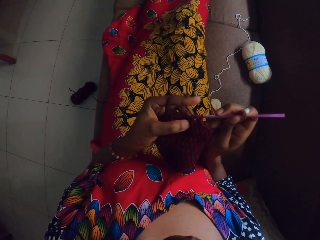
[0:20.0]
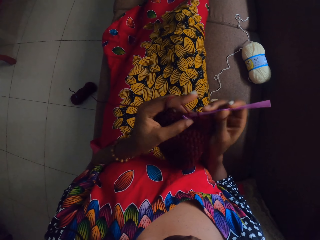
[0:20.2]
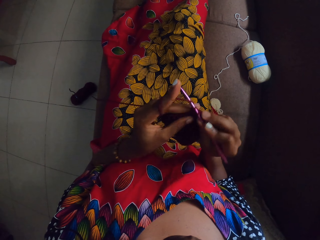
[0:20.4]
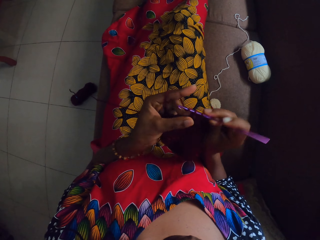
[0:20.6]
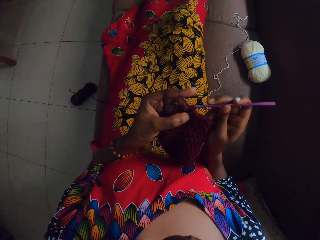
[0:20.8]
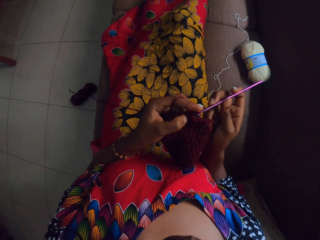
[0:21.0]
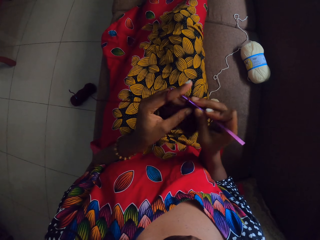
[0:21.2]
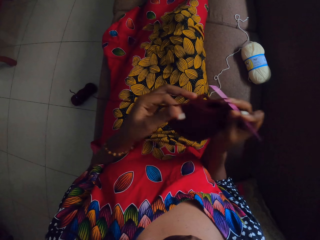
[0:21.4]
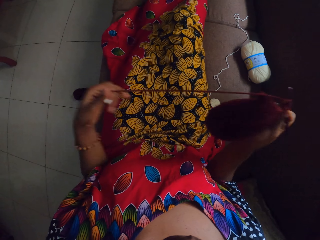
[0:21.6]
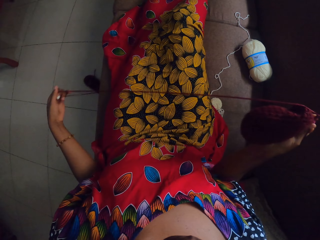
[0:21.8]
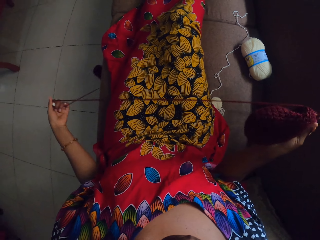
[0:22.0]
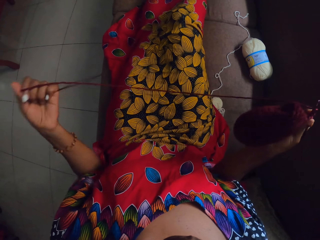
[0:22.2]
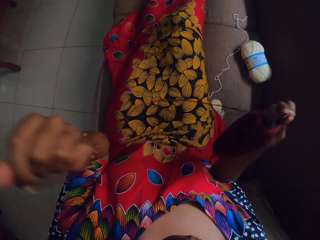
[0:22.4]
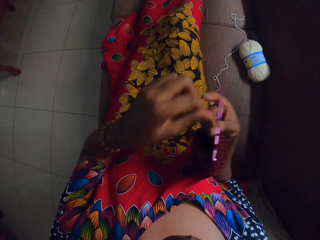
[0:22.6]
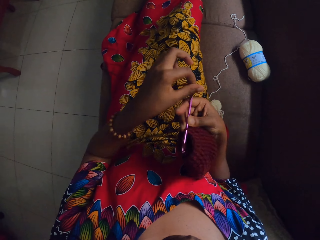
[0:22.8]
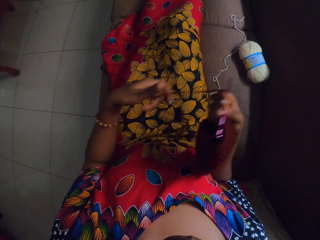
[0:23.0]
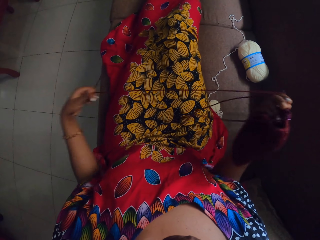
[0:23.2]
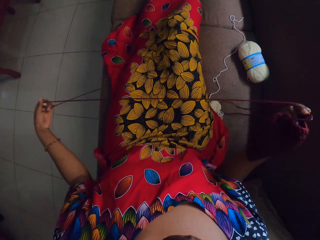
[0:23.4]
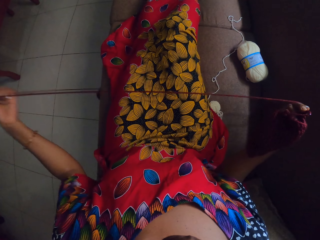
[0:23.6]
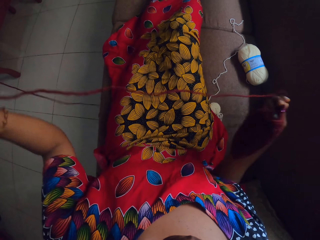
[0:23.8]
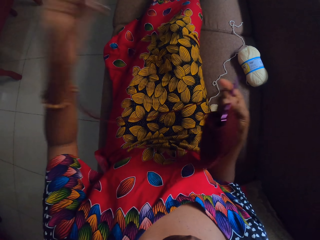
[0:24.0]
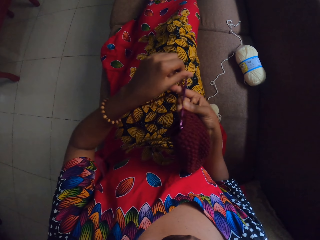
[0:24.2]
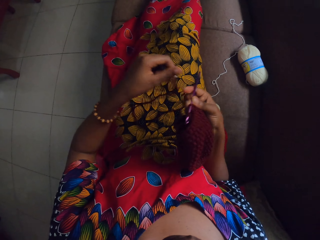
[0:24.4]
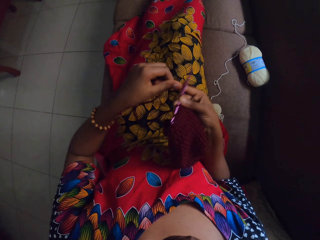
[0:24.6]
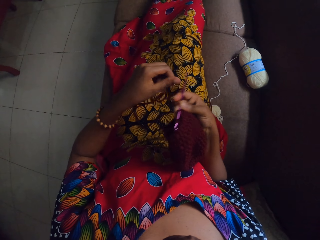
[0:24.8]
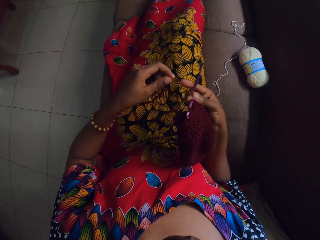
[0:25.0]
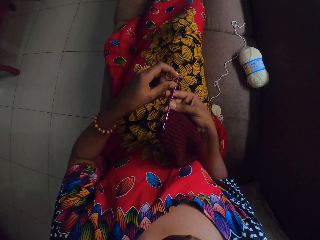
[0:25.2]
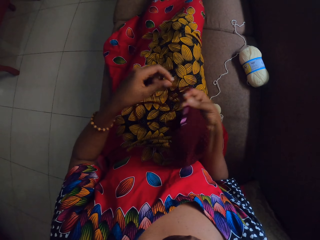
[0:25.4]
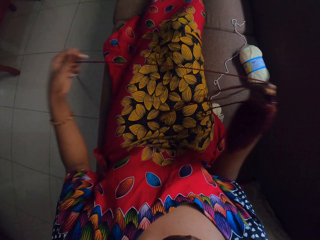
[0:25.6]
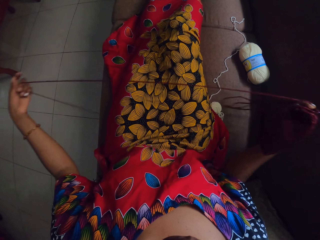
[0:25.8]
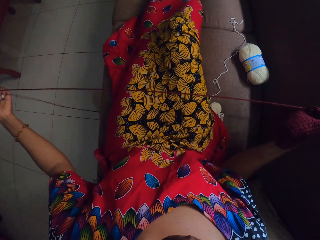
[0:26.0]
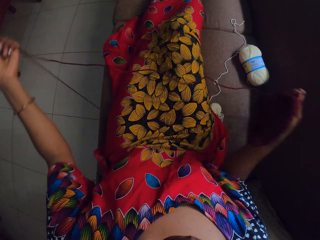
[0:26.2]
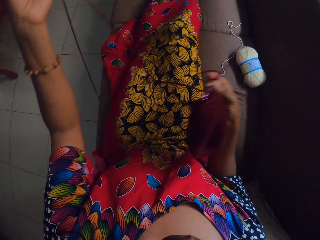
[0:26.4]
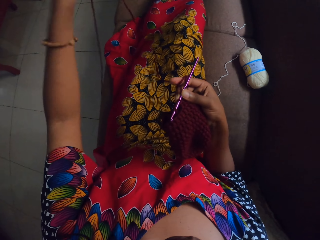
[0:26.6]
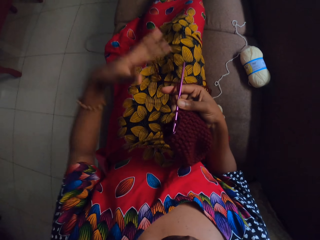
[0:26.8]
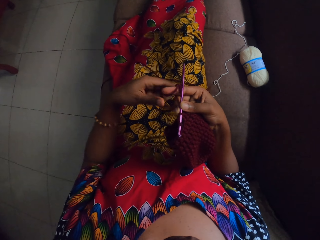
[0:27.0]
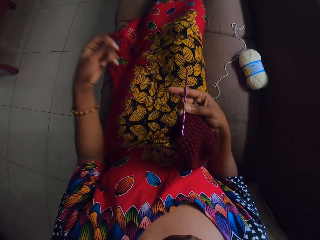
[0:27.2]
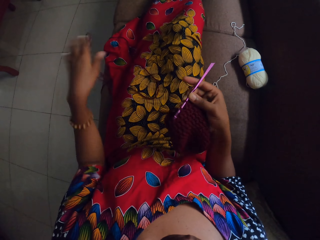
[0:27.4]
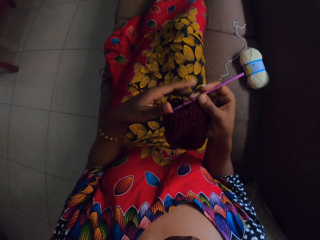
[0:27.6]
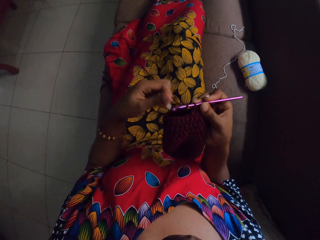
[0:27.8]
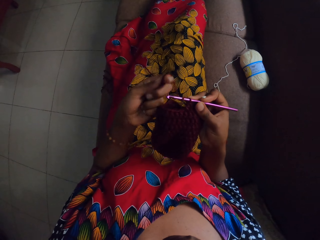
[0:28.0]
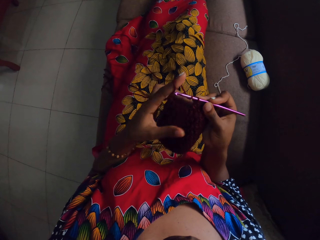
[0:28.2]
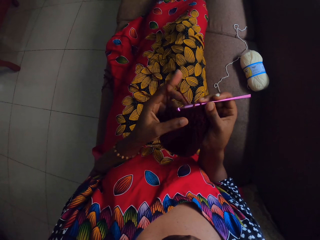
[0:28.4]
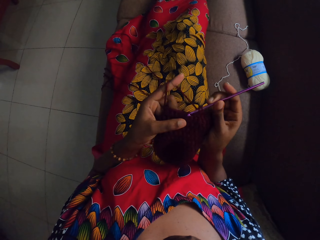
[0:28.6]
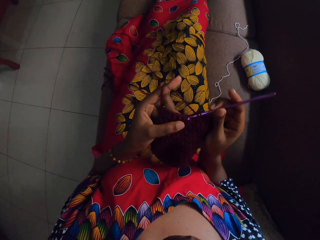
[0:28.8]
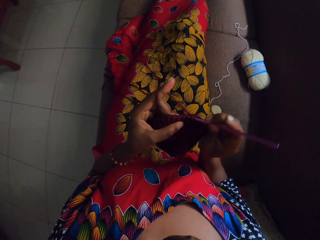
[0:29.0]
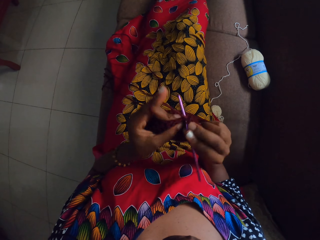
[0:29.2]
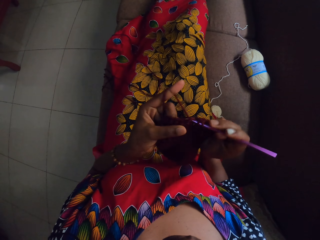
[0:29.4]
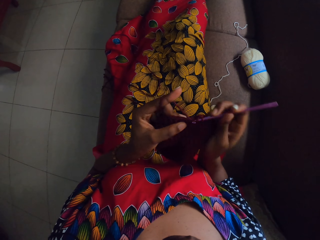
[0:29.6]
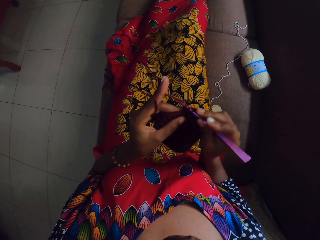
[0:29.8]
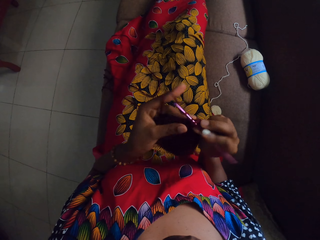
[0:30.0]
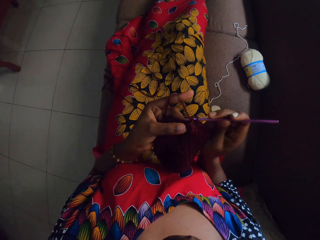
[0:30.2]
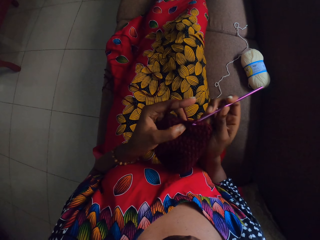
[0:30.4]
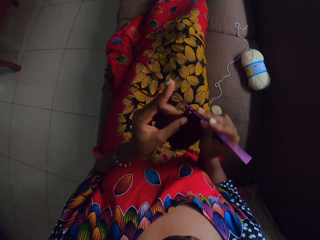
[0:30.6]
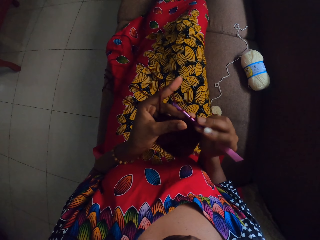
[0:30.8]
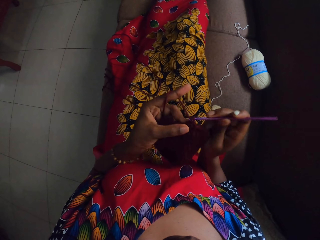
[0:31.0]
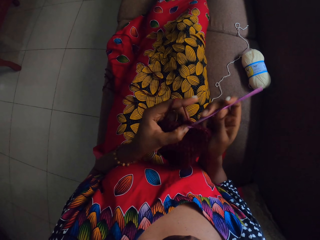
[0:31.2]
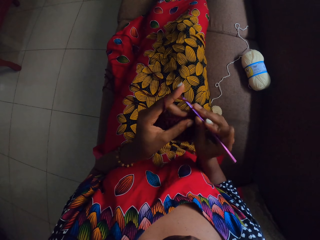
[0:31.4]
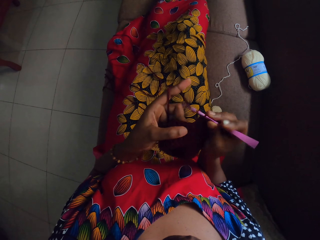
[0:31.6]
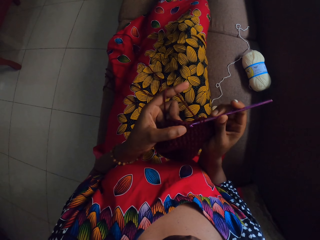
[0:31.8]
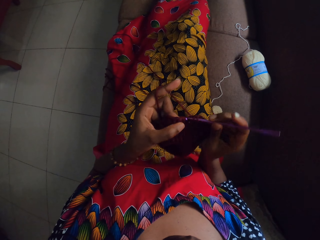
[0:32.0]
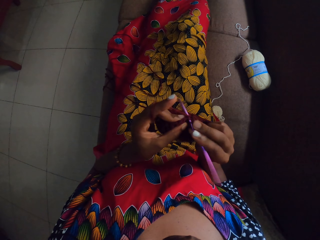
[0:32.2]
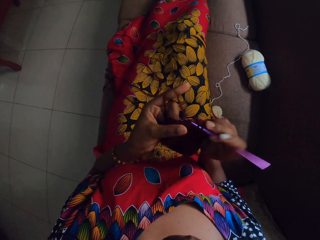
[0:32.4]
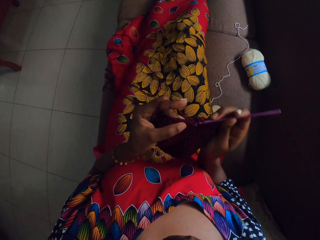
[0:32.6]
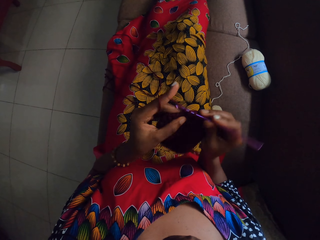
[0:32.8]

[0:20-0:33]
The camera wearer wraps the yarn around the crochet hook with her left hand. She stretches the thread. She crochets the yarn with the crochet hook in her right hand.

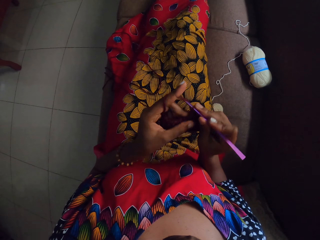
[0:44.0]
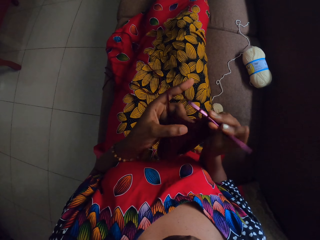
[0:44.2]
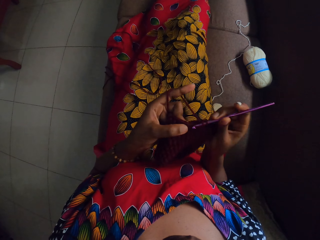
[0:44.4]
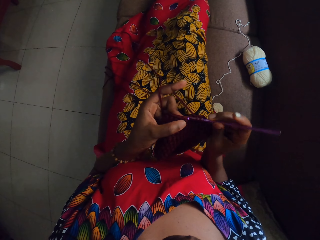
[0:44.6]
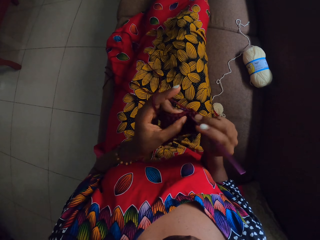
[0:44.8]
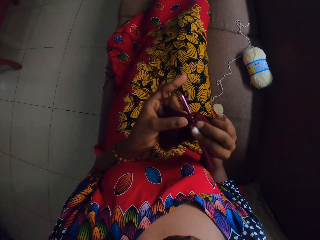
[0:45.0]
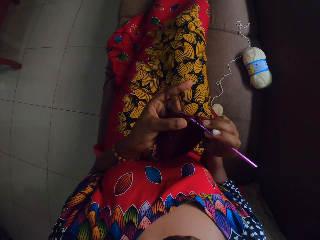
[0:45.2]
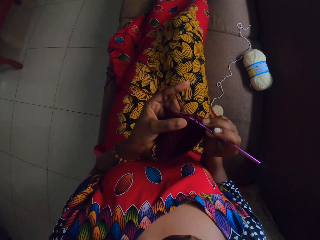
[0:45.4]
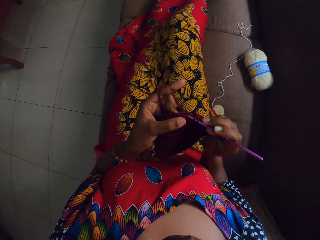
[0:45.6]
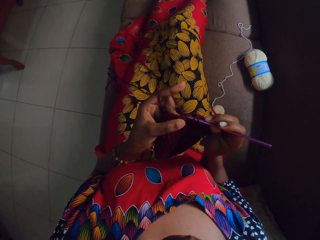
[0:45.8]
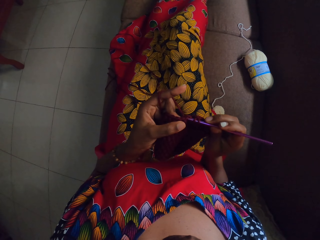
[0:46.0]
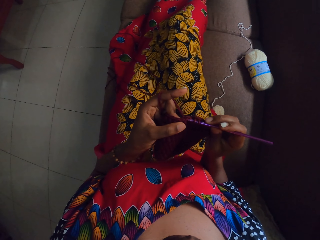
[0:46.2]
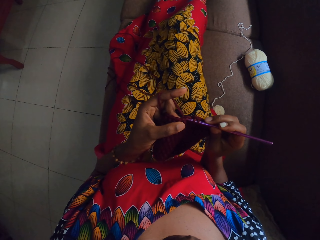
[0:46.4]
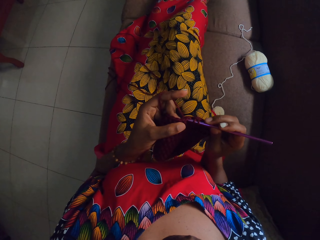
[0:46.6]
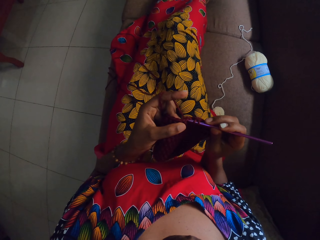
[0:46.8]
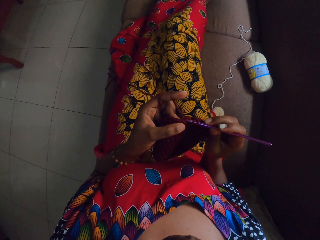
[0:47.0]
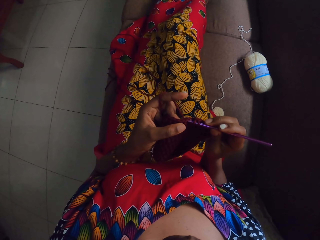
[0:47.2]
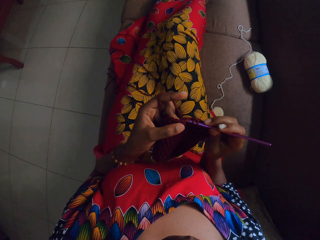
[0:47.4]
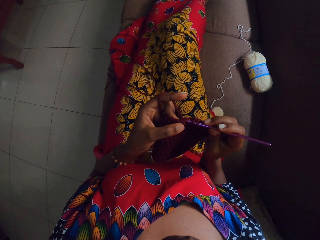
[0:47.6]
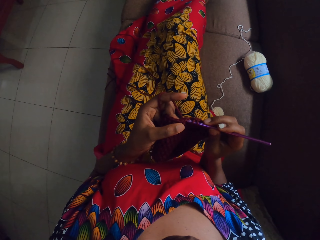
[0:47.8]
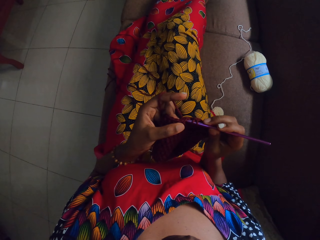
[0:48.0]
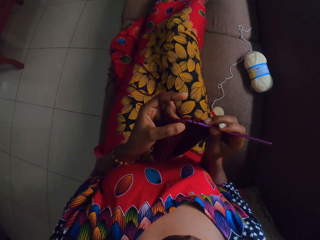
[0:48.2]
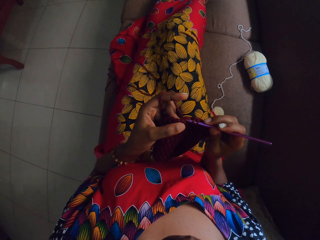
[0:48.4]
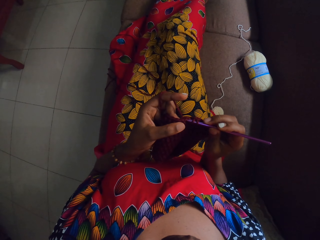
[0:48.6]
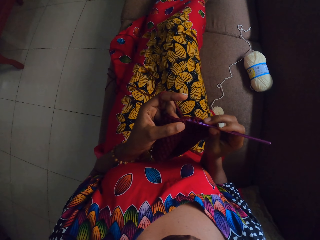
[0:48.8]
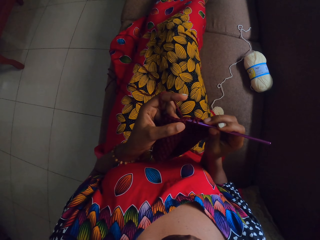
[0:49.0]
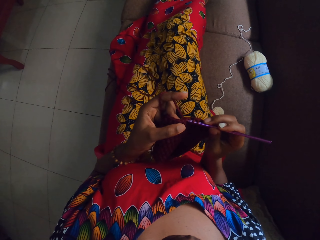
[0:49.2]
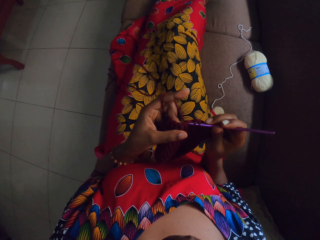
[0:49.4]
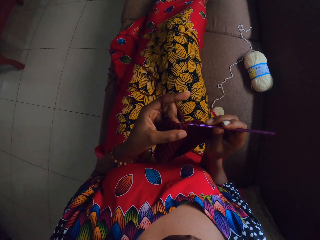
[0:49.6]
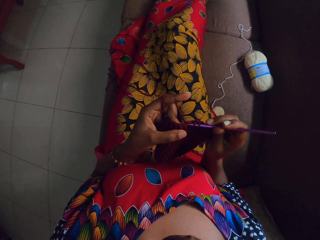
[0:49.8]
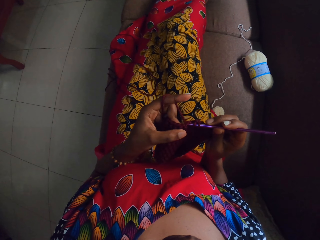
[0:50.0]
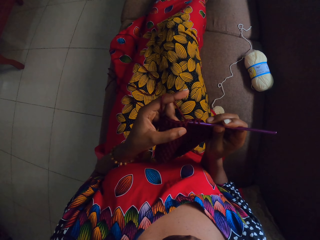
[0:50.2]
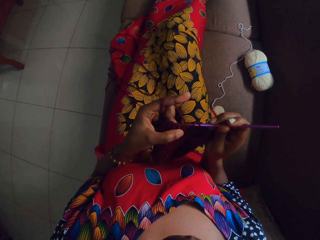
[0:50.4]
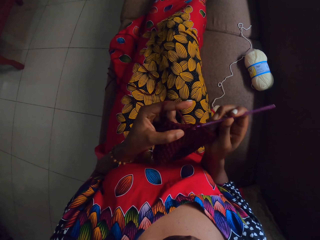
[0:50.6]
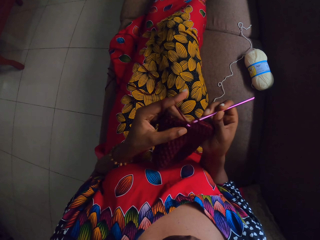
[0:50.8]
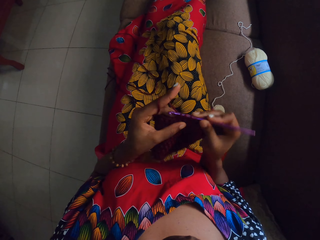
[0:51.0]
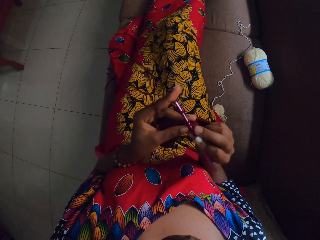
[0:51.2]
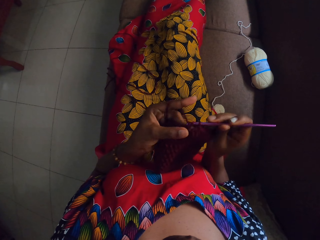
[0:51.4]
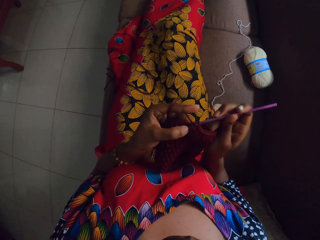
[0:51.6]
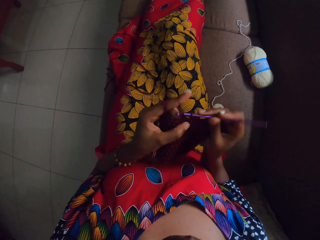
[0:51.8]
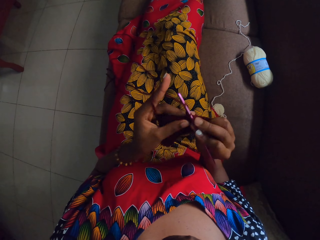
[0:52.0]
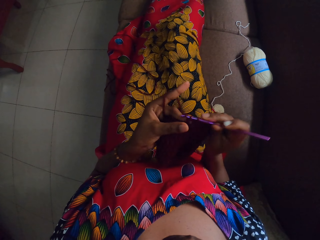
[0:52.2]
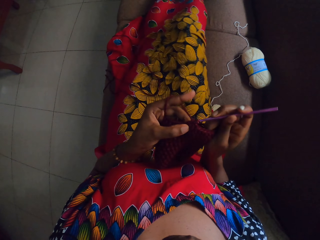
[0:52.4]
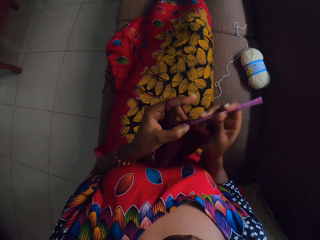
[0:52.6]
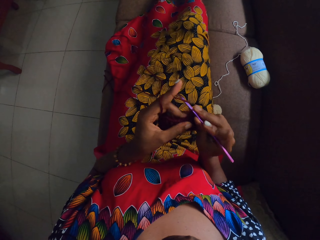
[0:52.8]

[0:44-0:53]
The camera wearer crochets fabric and moves the right foot.
